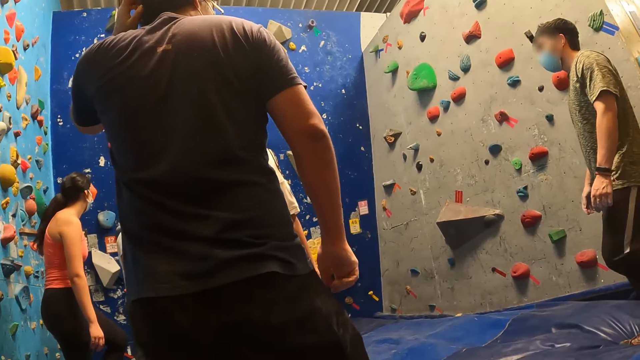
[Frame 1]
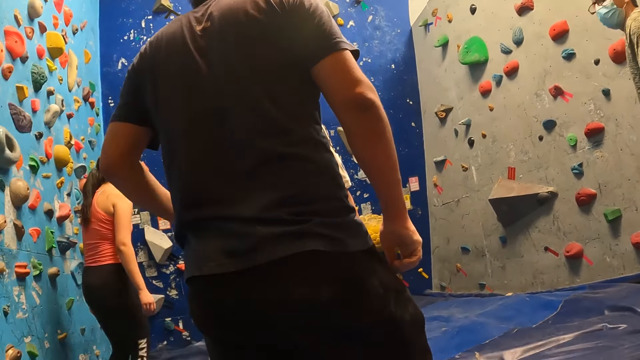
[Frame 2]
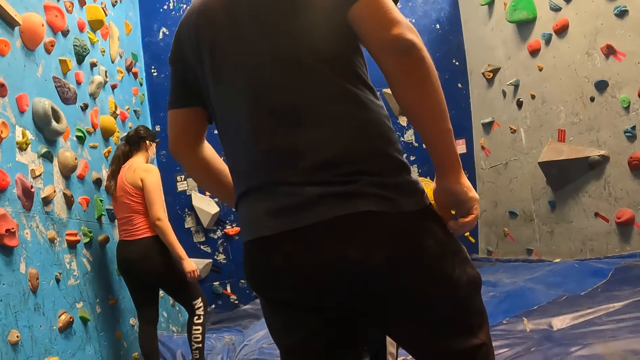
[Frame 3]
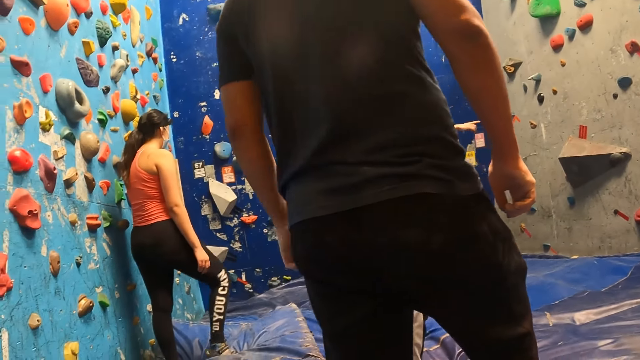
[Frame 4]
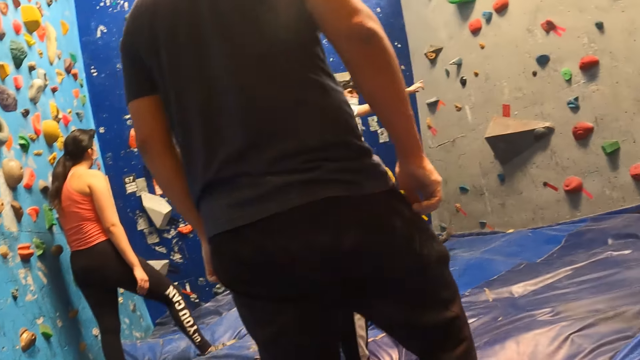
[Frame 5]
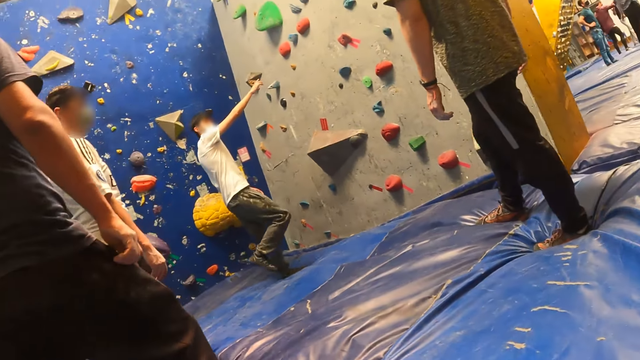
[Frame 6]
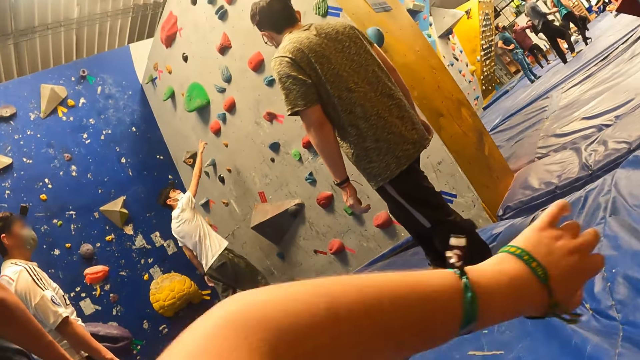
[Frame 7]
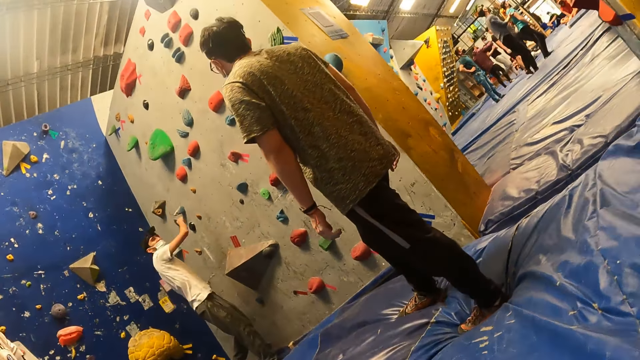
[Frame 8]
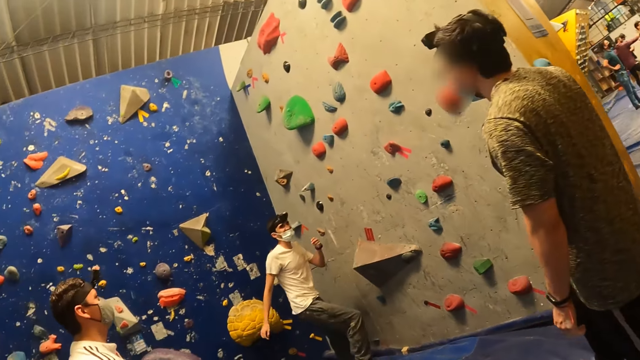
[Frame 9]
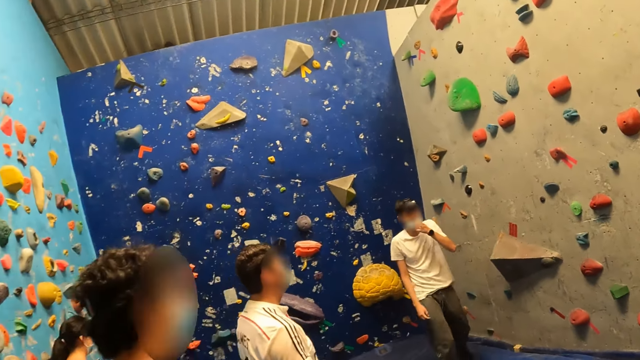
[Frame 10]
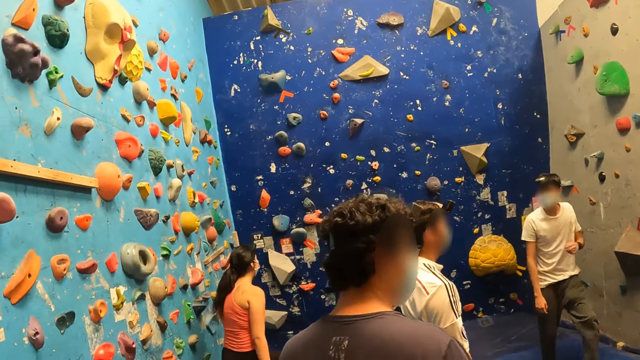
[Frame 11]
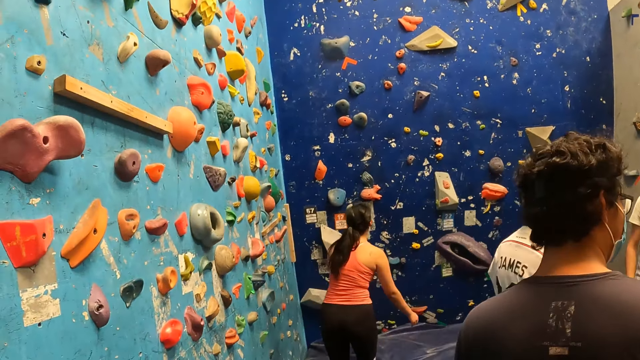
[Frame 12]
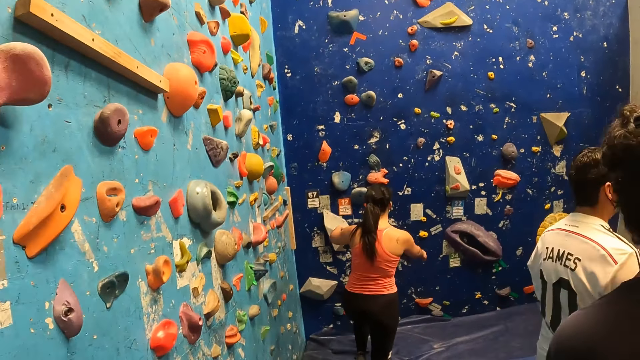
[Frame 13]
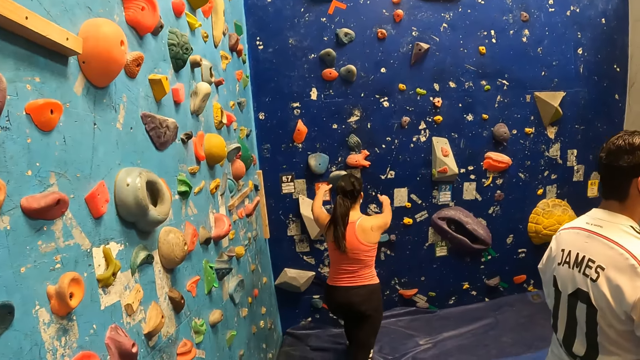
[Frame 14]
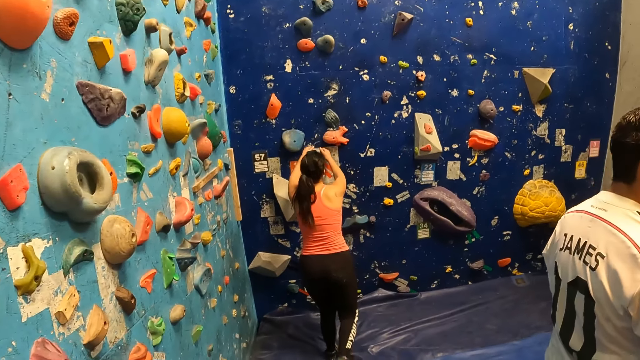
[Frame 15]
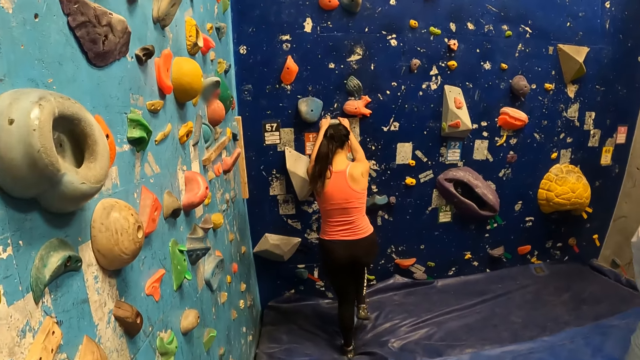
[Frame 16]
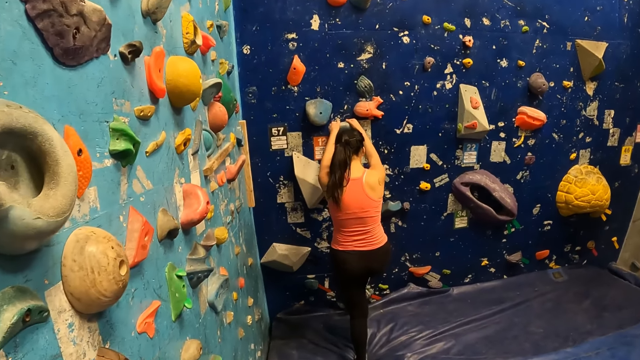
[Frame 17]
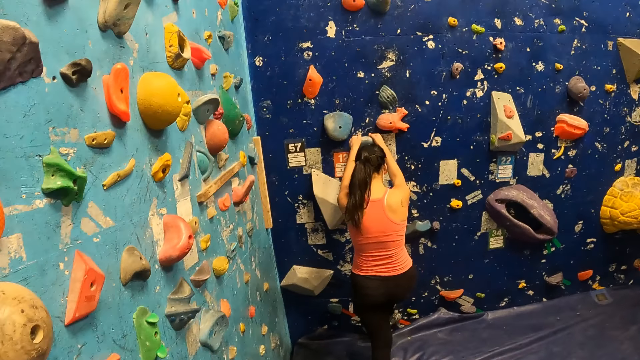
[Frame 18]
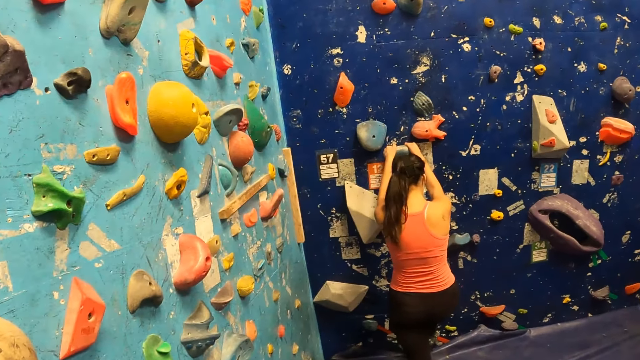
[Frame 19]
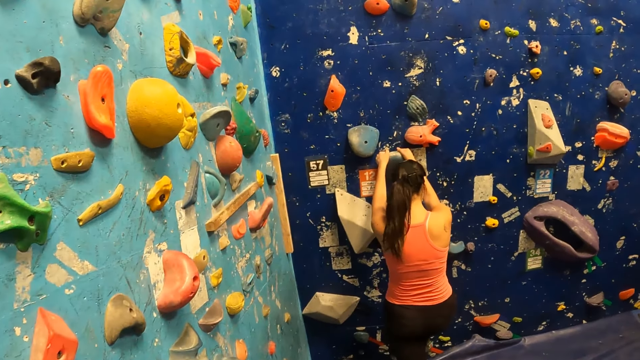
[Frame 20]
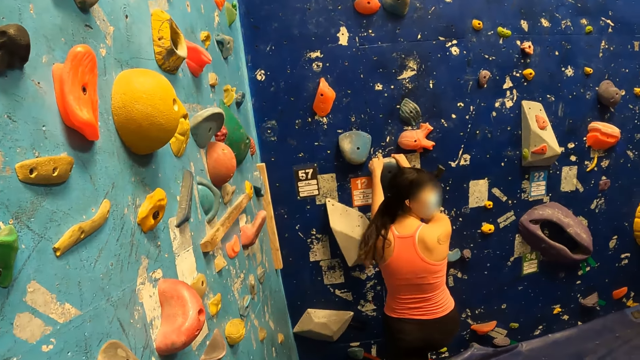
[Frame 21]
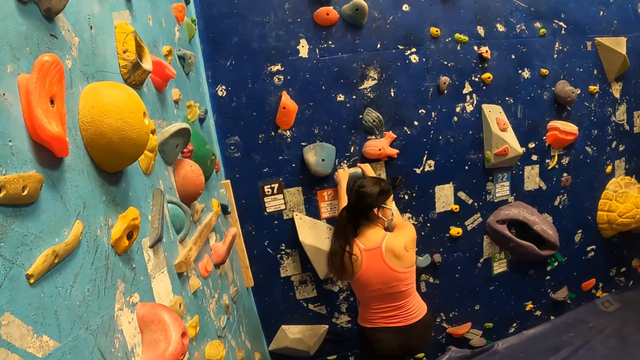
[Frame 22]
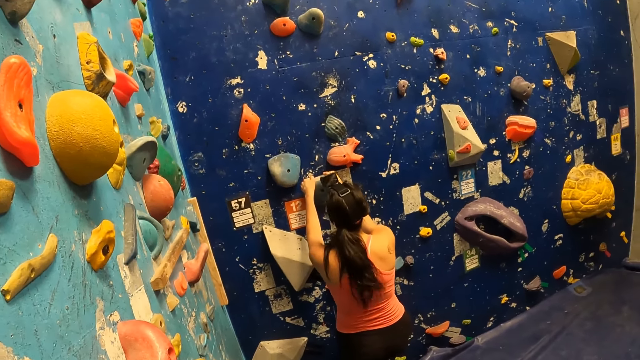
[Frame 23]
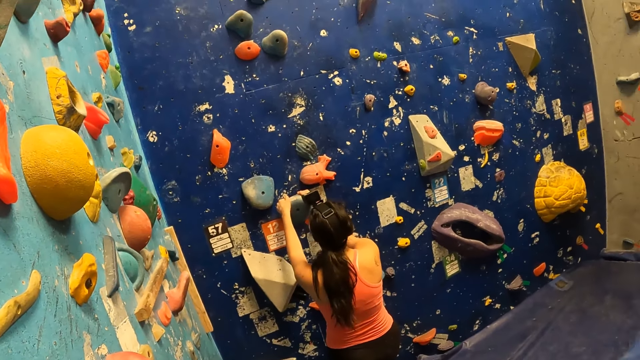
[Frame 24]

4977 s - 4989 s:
A lady turns around. A man points his right hand towards the rock. The camera wearer stands up. Another man moves around. A woman holds a deep blue background rock with her hands. The lady climbs the rock wall.

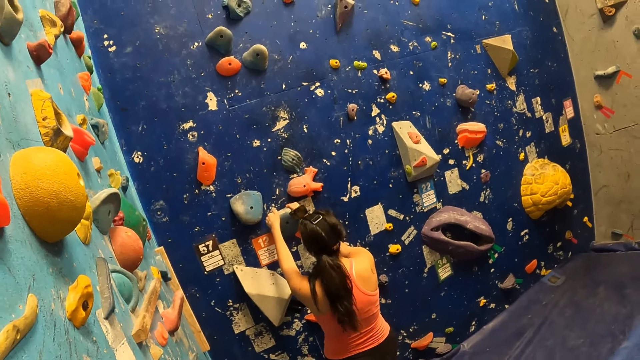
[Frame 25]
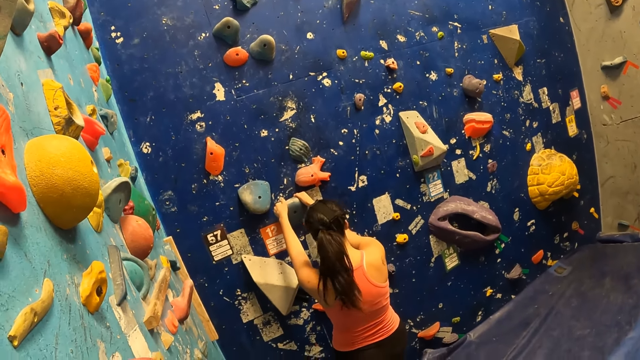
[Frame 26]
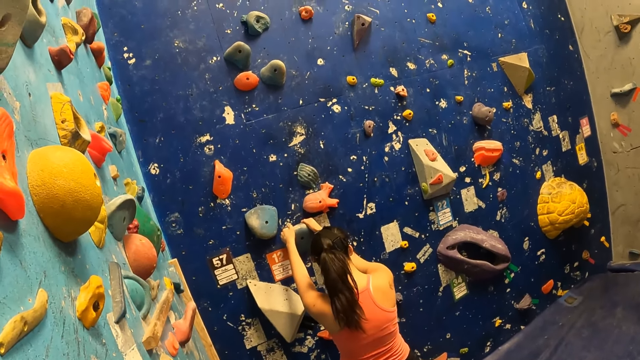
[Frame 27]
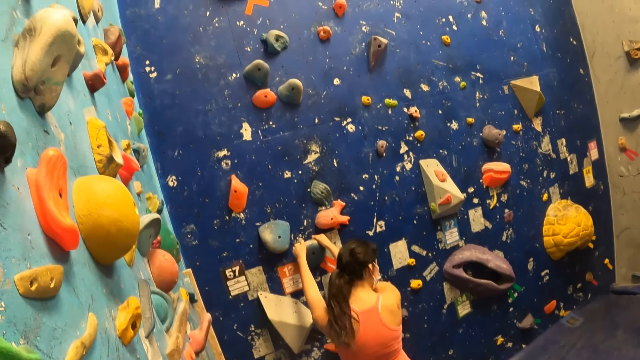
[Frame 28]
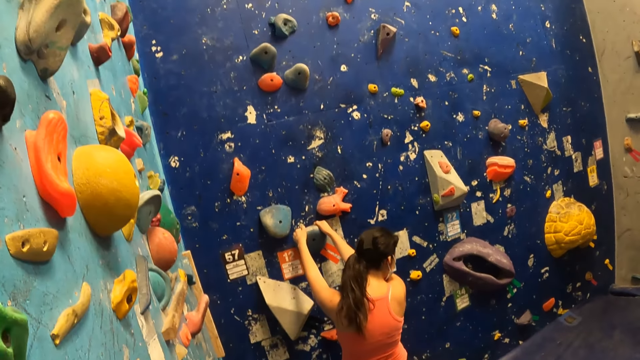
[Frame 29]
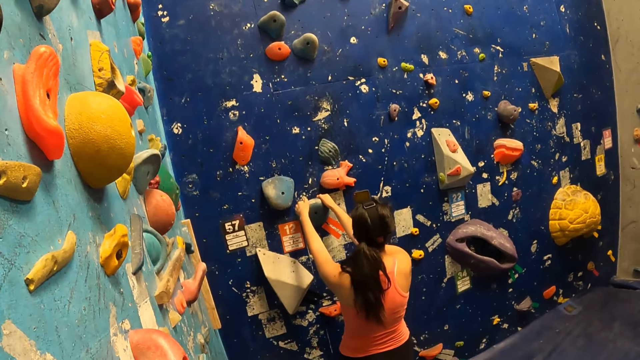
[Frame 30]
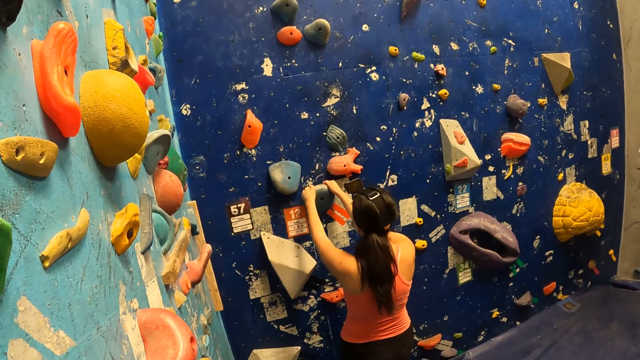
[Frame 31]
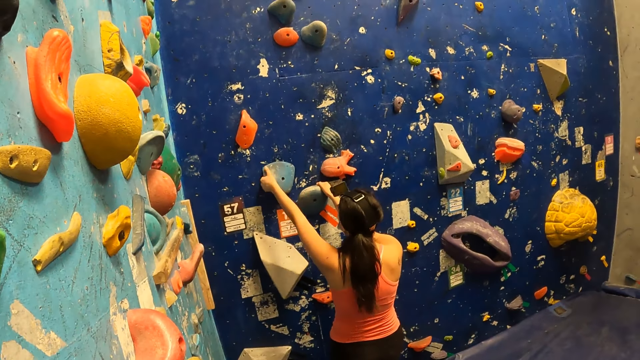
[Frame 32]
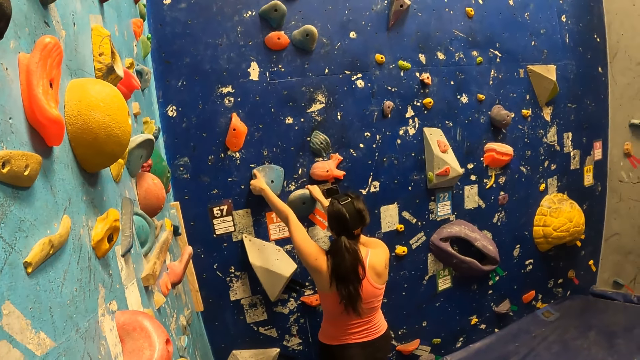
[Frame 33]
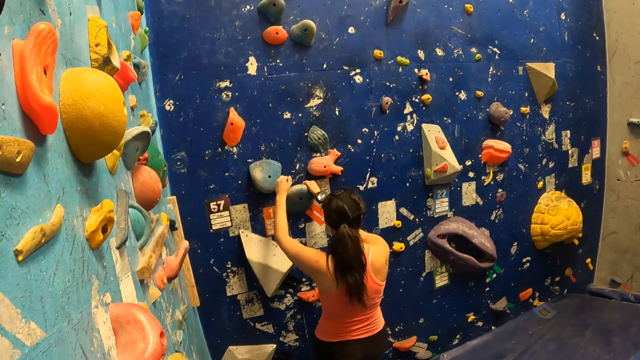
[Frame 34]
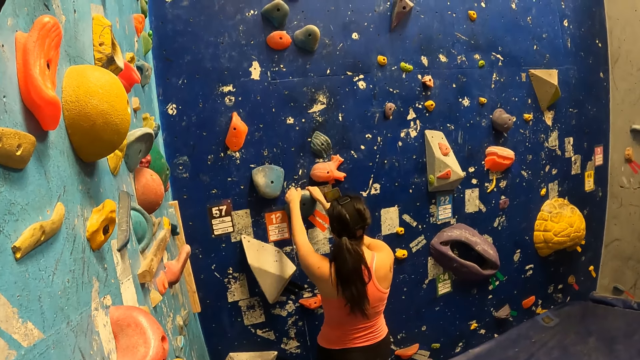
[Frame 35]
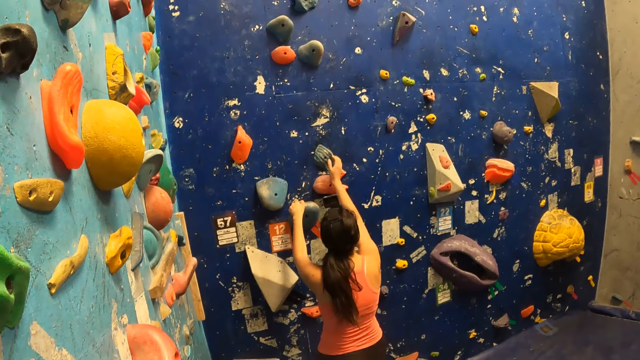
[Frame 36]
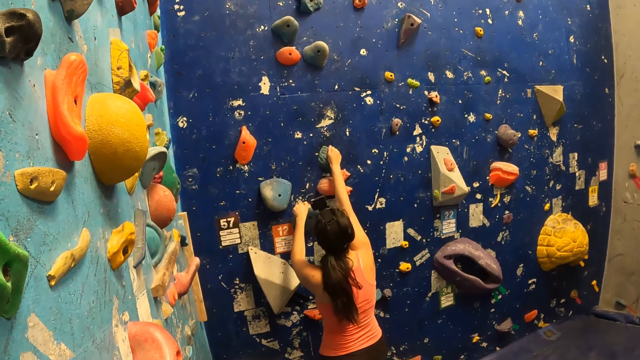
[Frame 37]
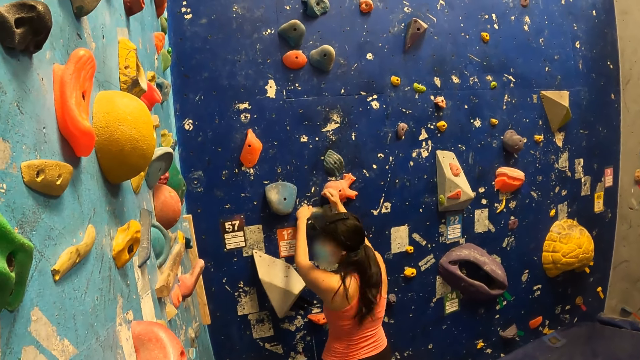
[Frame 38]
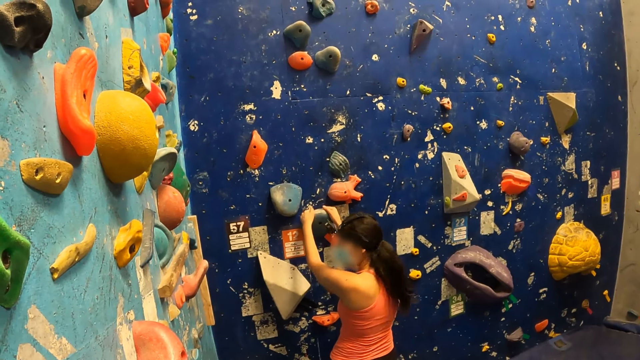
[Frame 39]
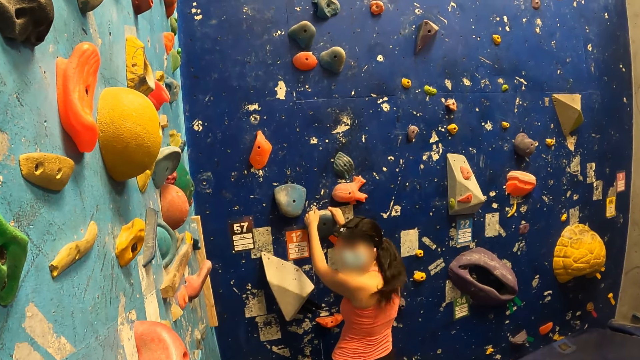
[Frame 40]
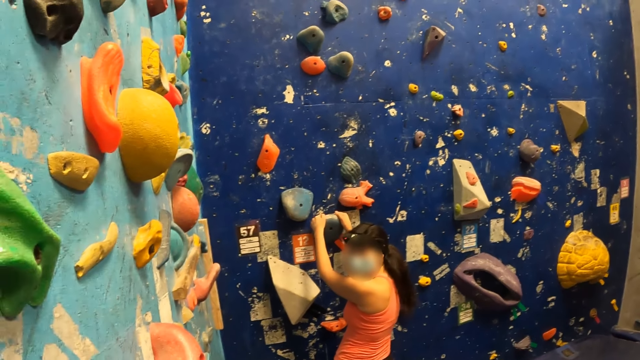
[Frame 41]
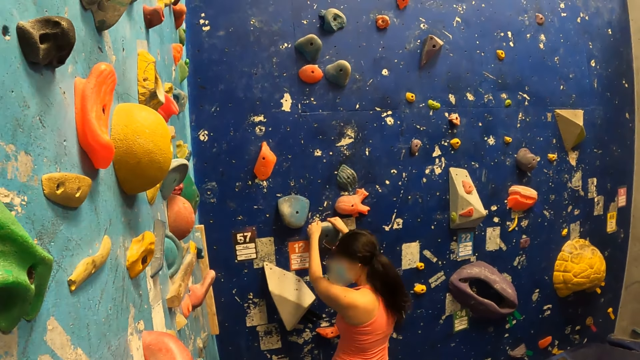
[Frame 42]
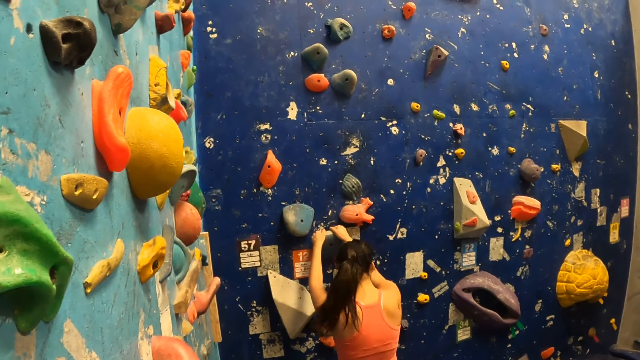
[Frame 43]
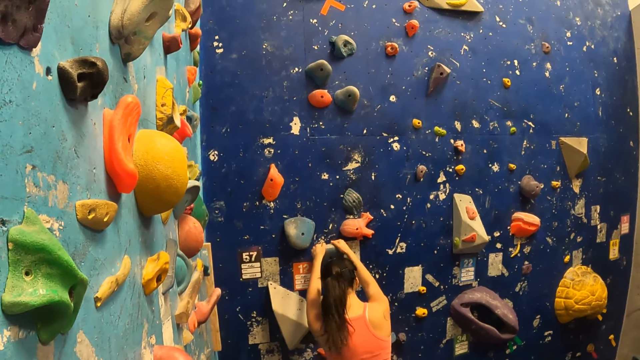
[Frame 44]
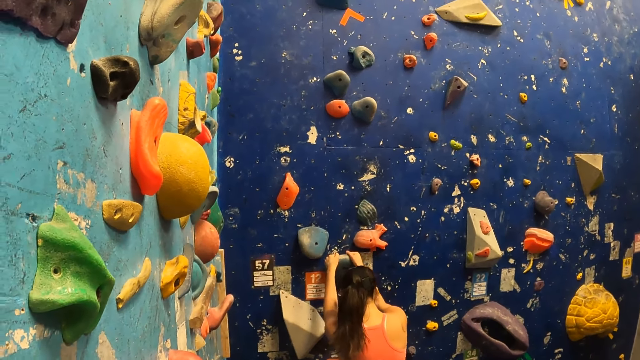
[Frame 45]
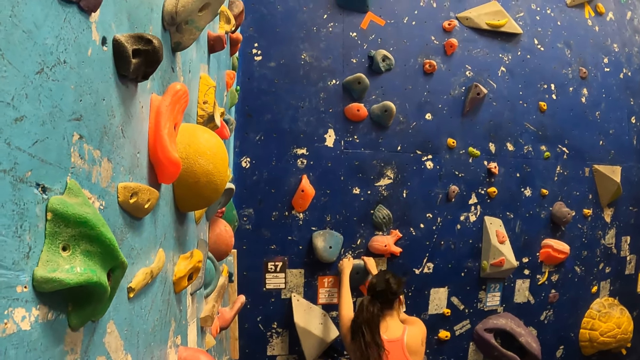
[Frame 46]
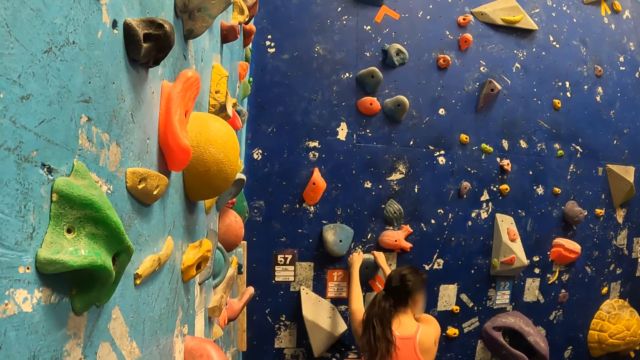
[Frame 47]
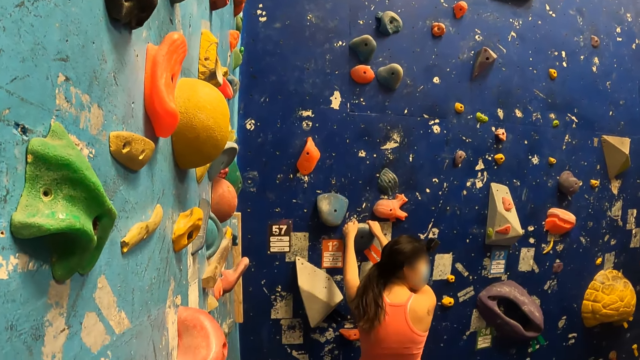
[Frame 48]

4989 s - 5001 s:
A woman interacts with the camera wearer. The woman holds the deep blue background rock with her hands.
